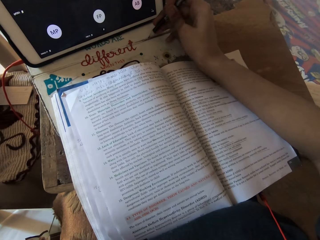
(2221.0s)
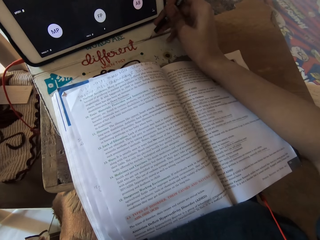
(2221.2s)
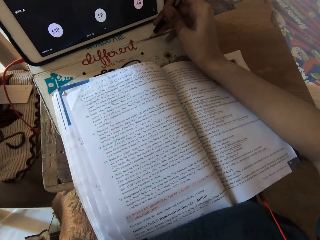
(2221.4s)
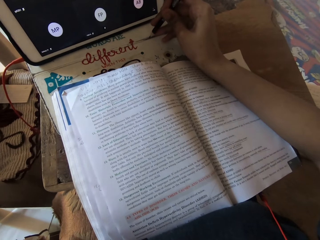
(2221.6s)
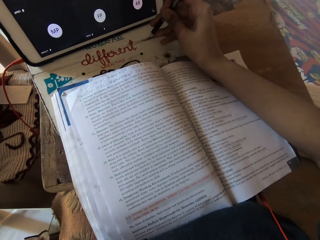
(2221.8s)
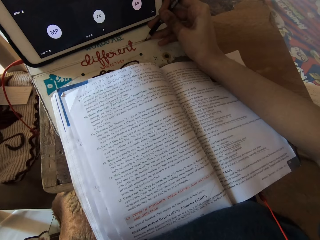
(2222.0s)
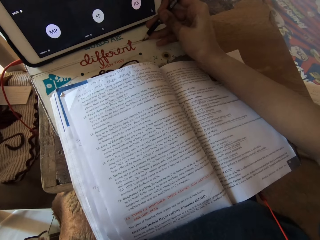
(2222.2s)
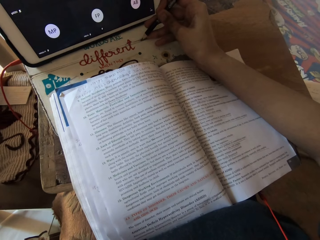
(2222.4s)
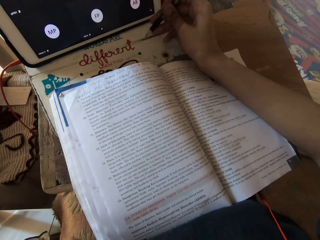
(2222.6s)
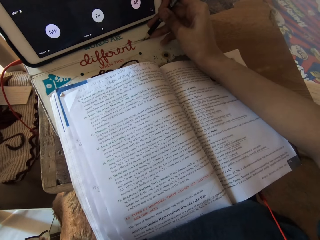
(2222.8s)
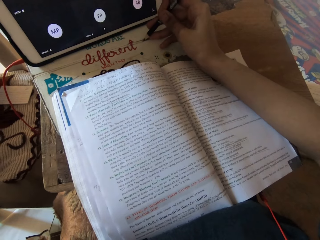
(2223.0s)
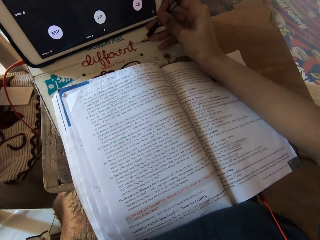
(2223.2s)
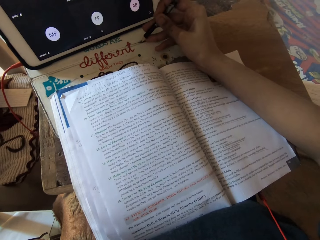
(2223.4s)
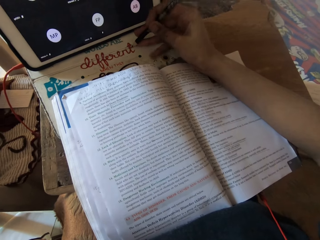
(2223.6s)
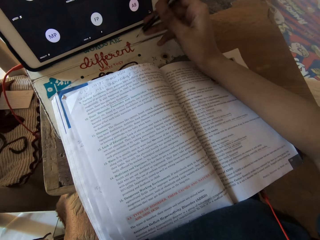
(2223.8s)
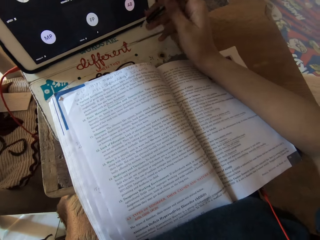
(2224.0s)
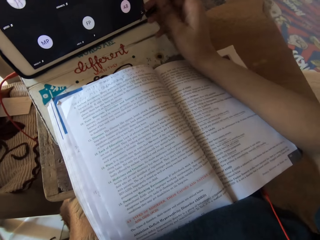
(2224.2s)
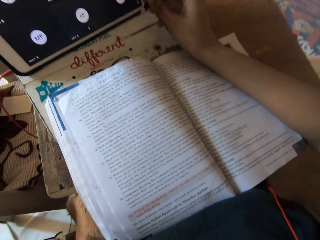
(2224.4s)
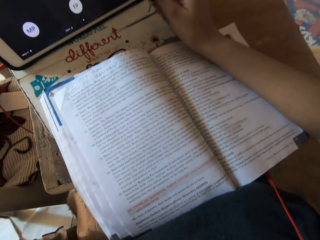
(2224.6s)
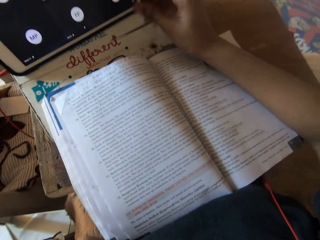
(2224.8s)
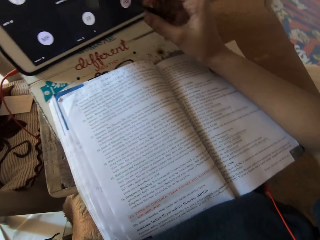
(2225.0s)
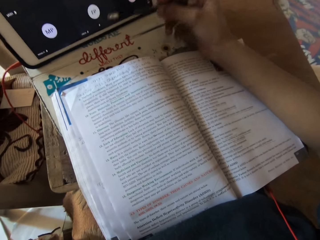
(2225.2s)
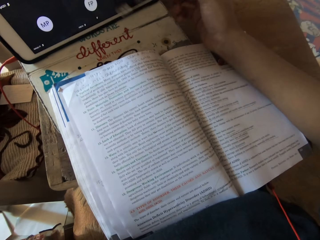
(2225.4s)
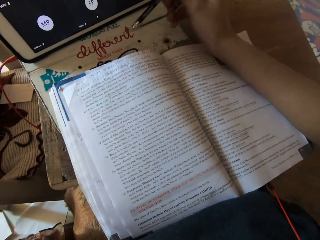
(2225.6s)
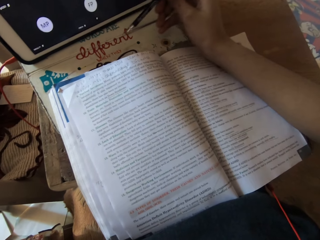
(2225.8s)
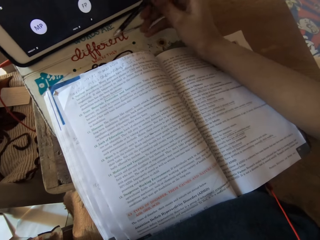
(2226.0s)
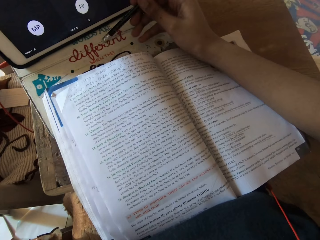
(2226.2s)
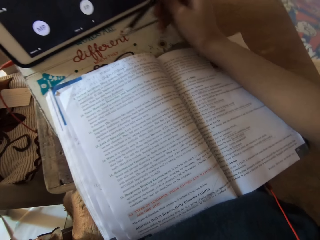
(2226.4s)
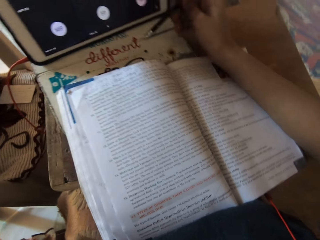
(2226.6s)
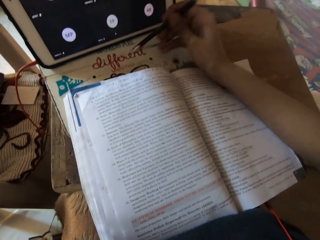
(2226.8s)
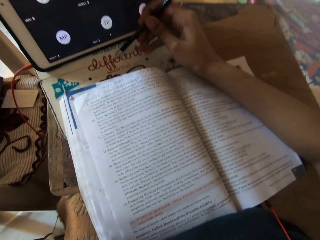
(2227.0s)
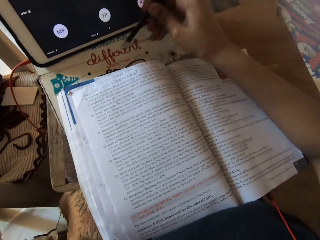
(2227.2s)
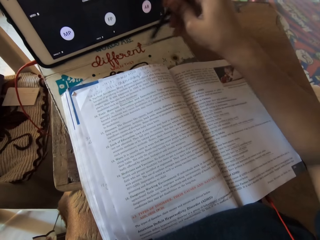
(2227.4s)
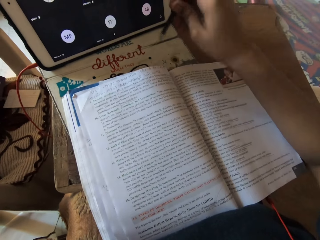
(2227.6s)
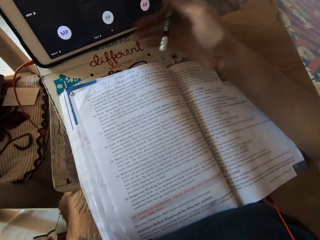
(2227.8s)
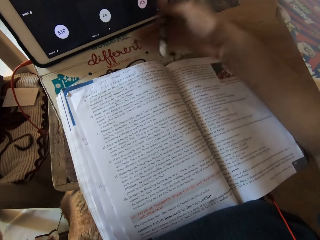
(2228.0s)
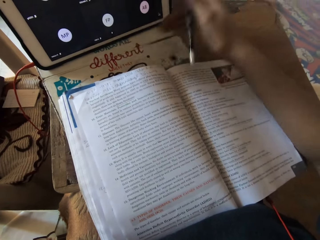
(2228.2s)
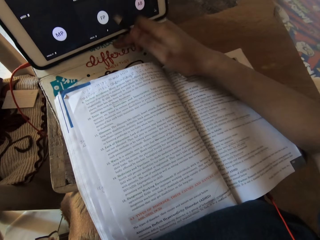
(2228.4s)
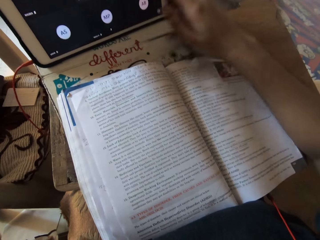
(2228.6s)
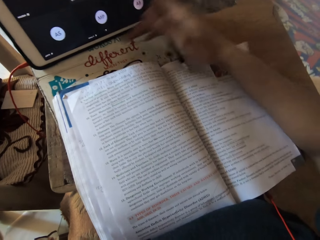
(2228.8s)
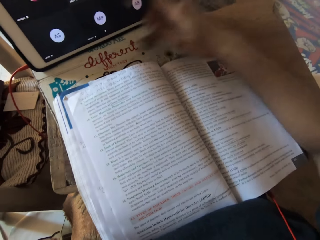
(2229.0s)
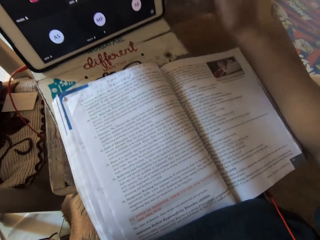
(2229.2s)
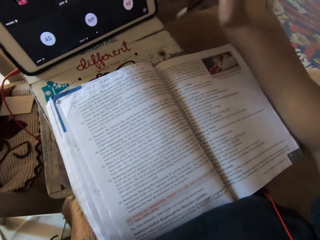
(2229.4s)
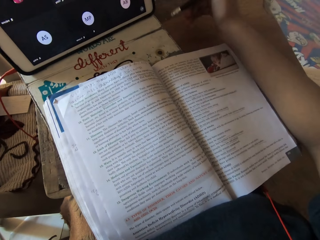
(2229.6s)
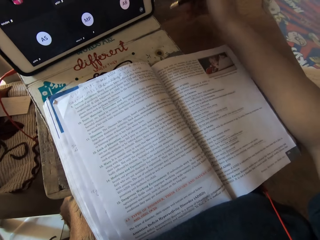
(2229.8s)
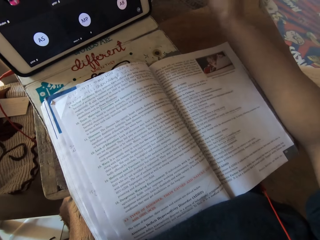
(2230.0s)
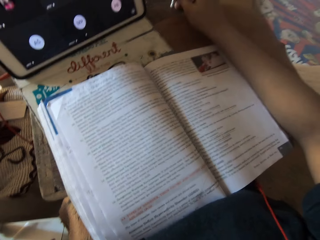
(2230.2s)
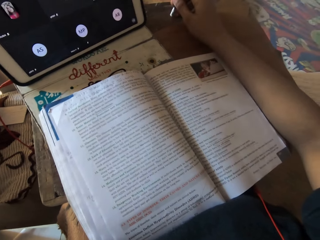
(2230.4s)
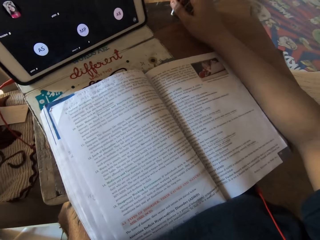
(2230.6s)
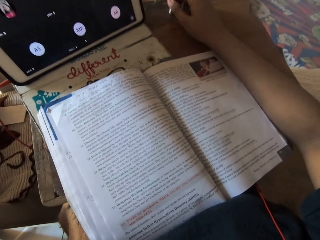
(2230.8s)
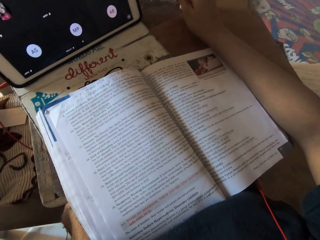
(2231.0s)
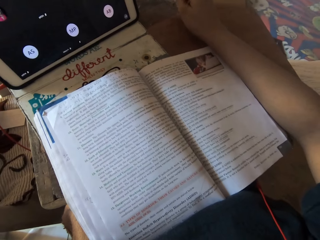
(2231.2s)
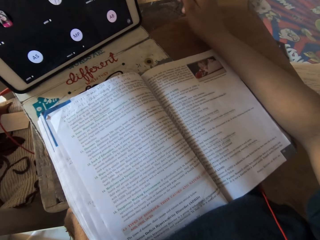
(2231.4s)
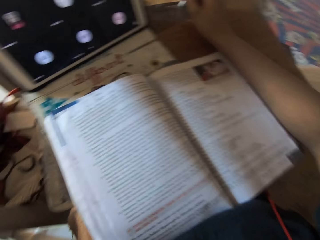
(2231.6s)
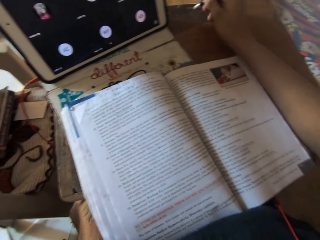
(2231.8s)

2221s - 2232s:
The camera wearer erases the line on the paper with an eraser on the pencil in her right hand. She dusts the paper on the board on her lap with her right hand.

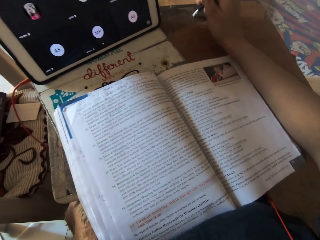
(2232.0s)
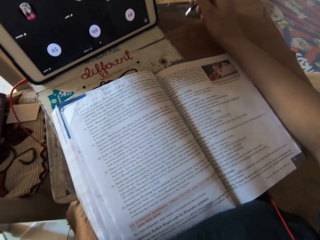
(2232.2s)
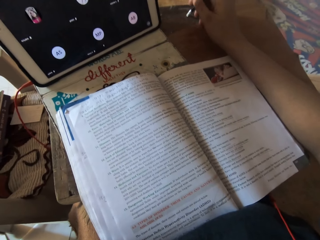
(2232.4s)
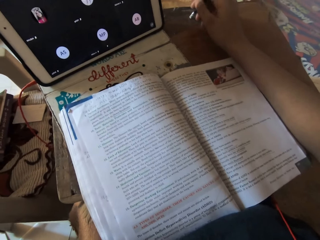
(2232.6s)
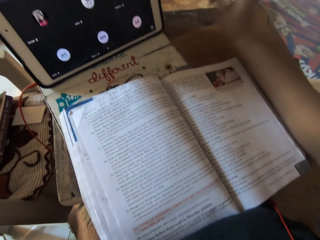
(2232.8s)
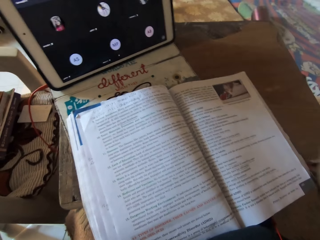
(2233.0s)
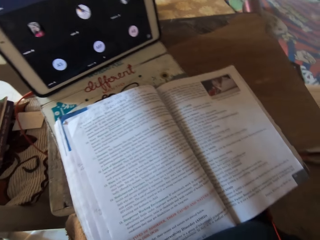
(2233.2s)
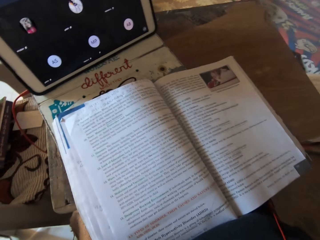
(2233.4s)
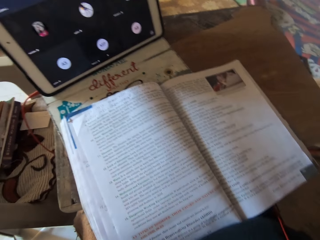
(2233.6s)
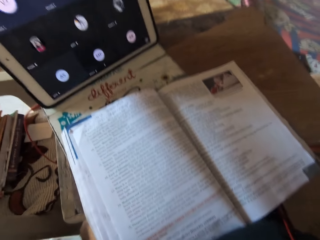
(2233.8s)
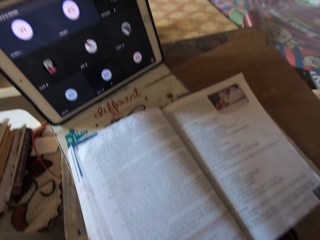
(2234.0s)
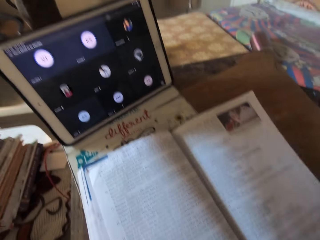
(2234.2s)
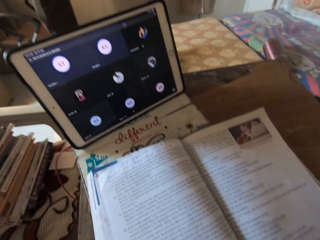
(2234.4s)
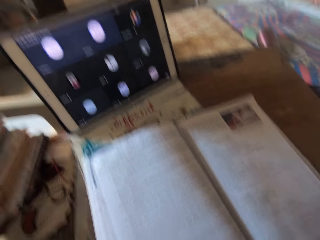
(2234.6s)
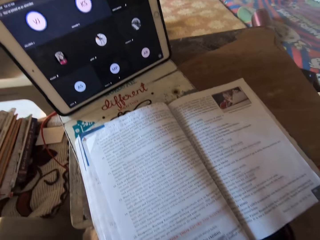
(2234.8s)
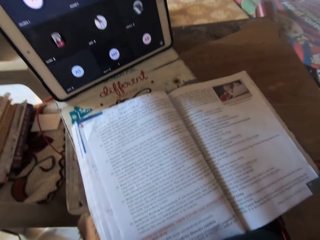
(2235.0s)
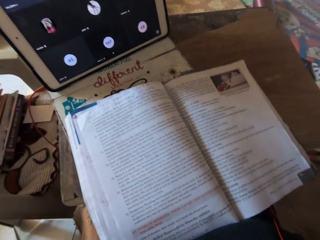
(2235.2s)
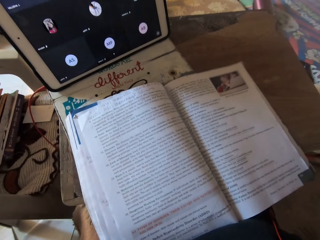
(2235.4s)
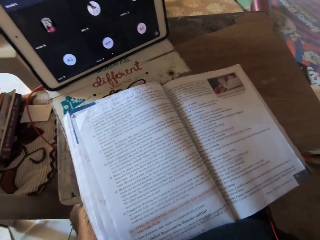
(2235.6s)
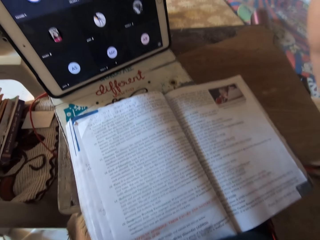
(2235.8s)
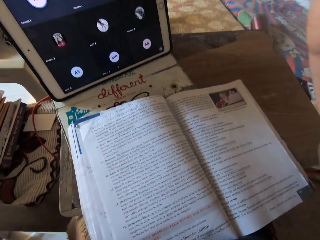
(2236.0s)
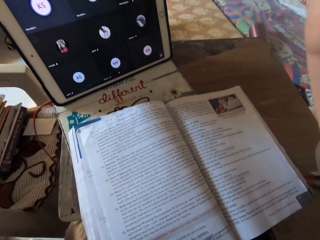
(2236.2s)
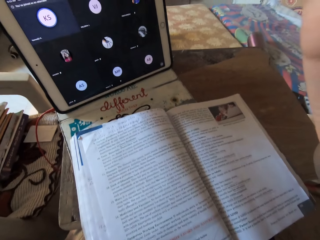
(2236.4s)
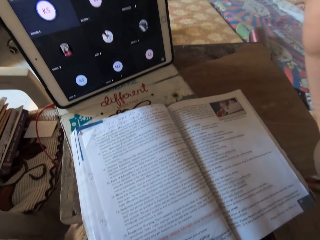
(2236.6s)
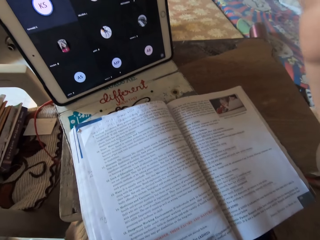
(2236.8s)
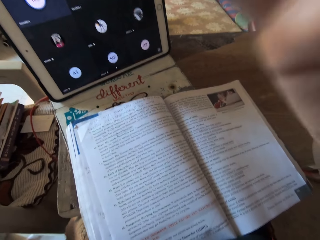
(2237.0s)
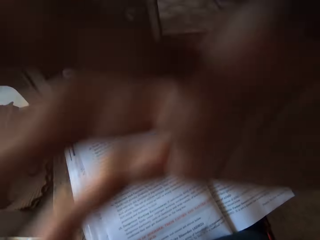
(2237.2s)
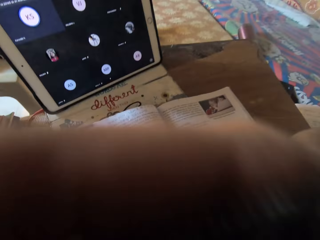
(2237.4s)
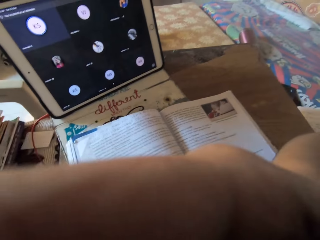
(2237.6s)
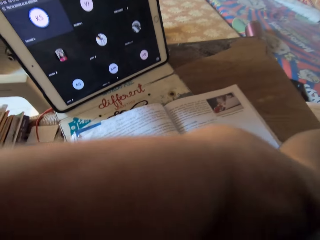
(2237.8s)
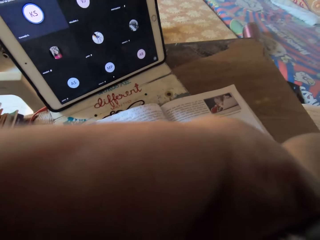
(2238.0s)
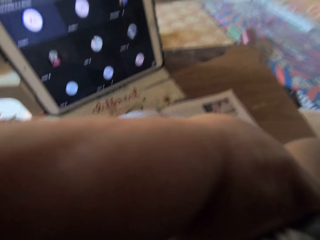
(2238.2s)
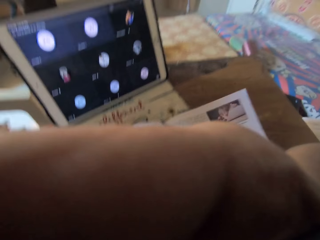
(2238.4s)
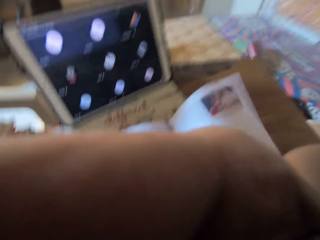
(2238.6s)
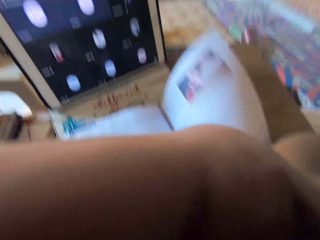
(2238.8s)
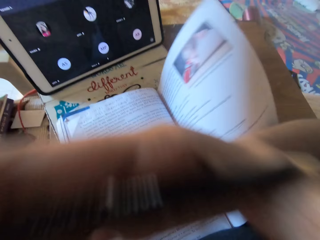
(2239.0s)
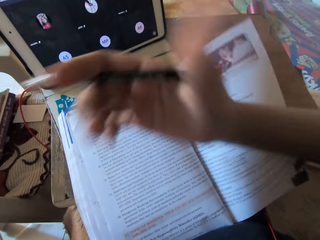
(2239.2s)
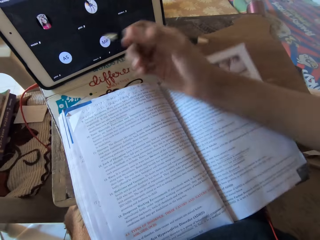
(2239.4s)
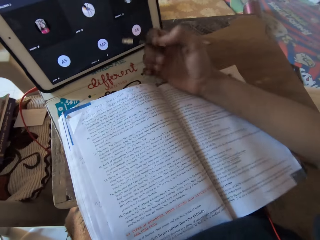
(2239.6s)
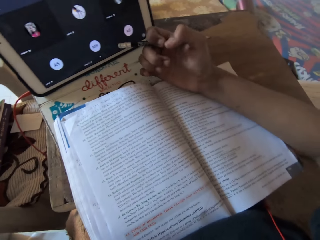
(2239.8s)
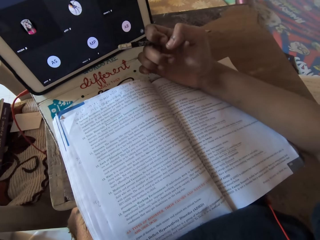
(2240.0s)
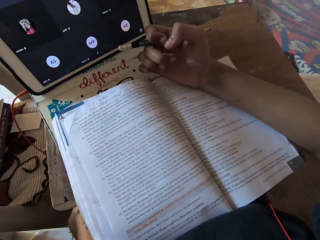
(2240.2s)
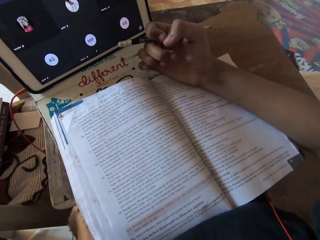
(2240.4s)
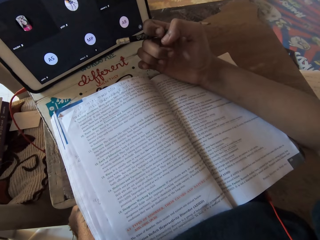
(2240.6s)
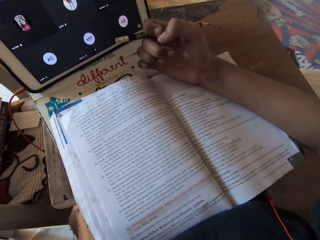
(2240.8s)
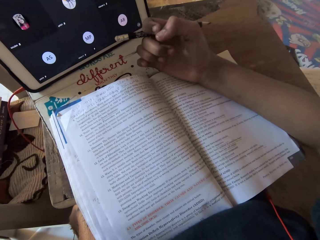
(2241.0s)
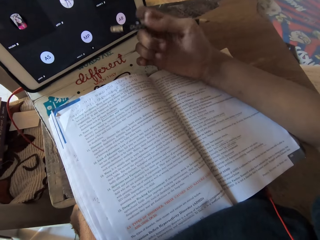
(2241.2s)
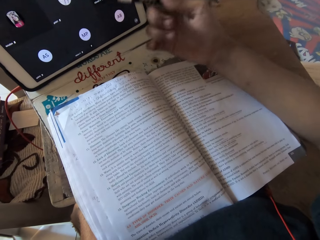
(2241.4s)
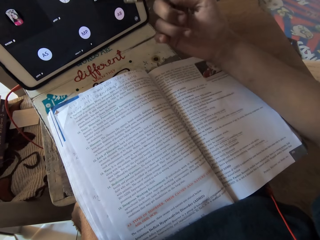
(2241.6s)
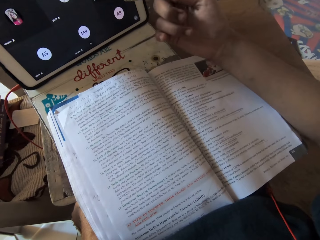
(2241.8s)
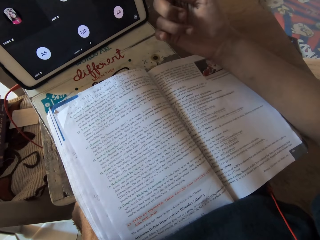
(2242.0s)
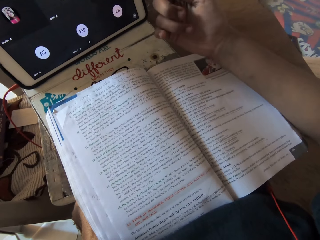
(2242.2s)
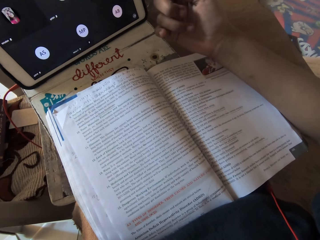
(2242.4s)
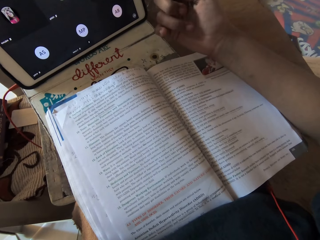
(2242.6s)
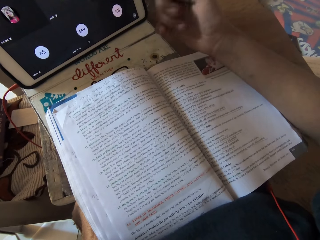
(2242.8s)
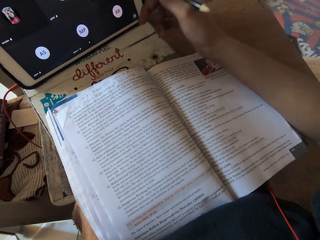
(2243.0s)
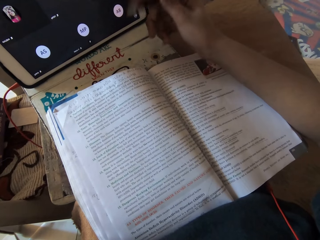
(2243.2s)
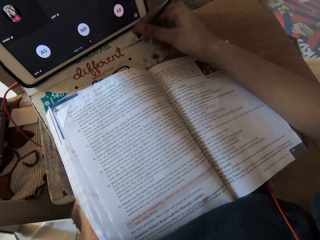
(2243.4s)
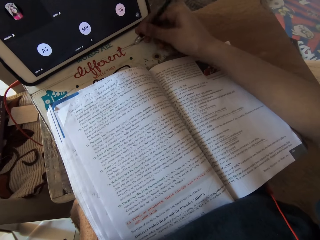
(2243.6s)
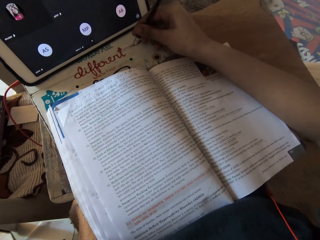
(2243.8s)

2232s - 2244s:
The camera wearer touches her camera with her right hand. She wipes her face. She removes her right hand from her camera. She places her right hand on the textbook on the board on her lap.
